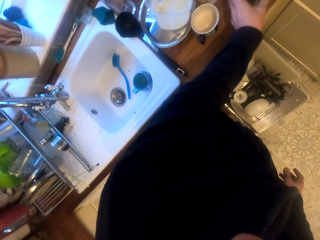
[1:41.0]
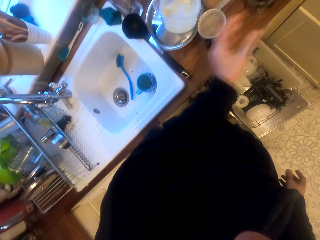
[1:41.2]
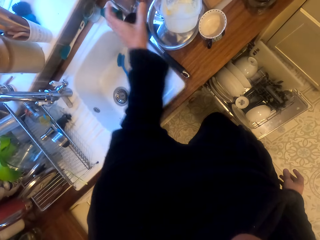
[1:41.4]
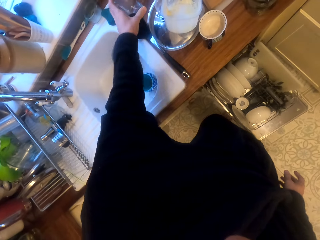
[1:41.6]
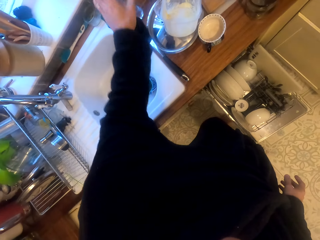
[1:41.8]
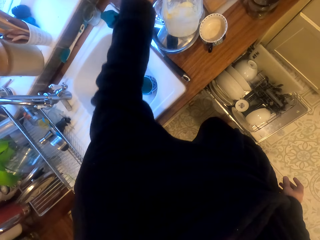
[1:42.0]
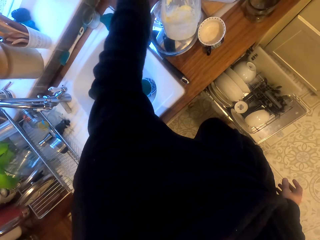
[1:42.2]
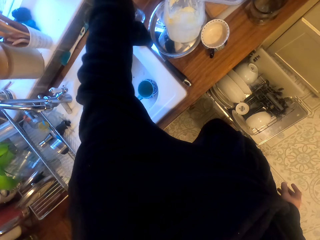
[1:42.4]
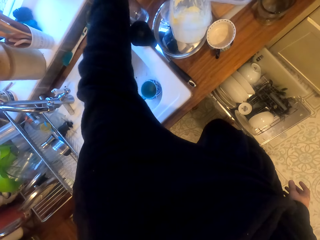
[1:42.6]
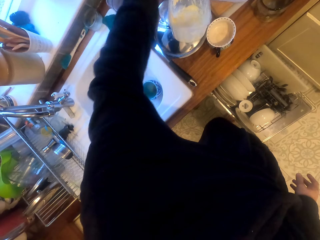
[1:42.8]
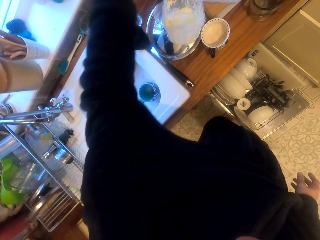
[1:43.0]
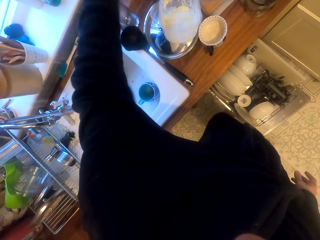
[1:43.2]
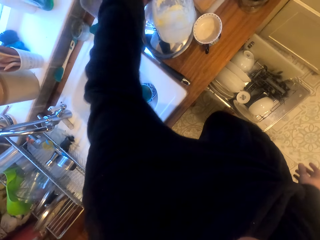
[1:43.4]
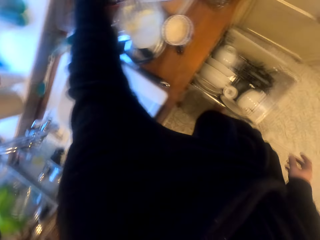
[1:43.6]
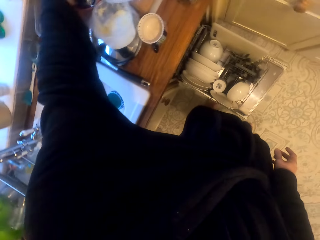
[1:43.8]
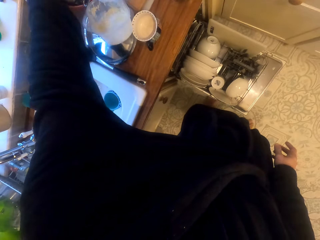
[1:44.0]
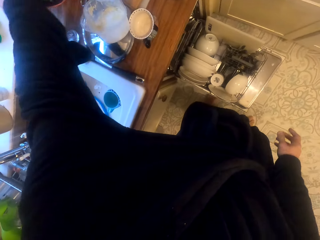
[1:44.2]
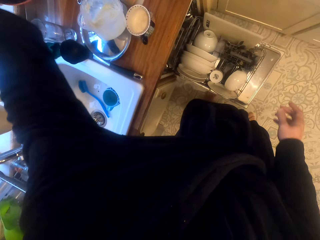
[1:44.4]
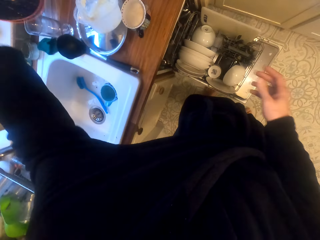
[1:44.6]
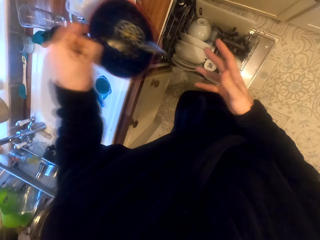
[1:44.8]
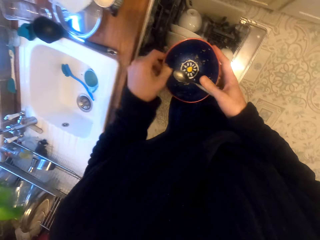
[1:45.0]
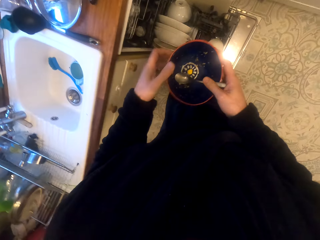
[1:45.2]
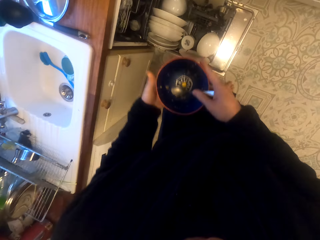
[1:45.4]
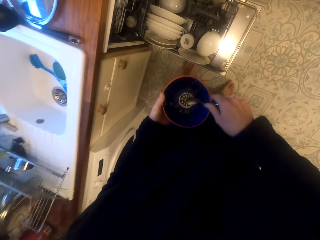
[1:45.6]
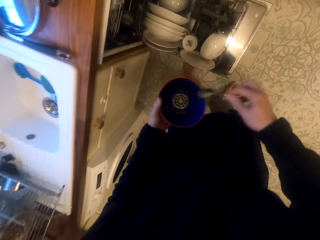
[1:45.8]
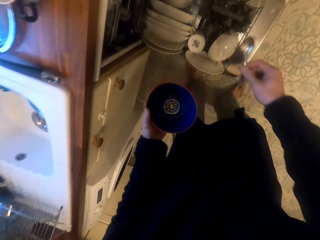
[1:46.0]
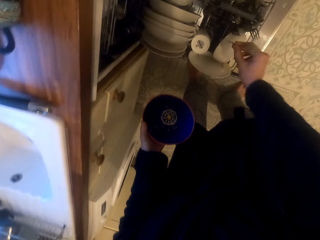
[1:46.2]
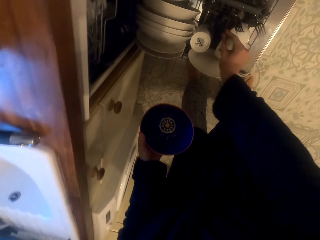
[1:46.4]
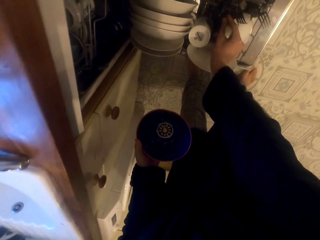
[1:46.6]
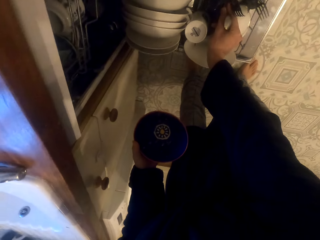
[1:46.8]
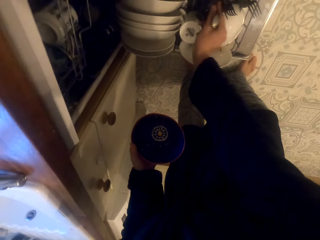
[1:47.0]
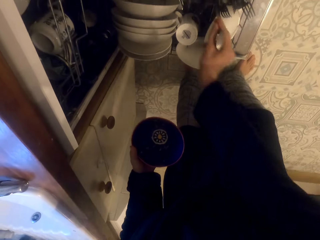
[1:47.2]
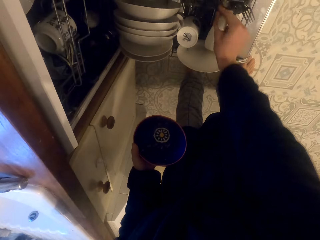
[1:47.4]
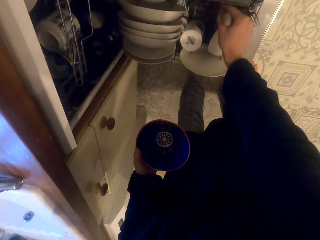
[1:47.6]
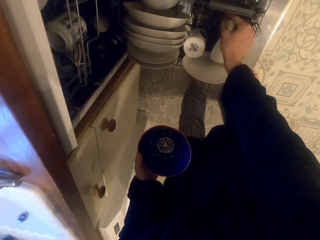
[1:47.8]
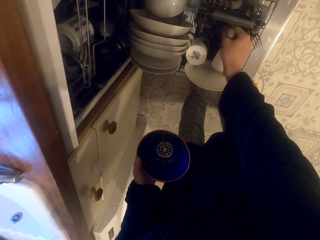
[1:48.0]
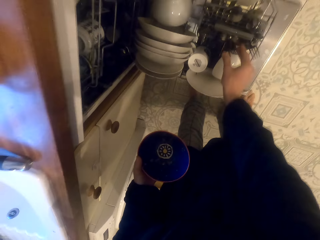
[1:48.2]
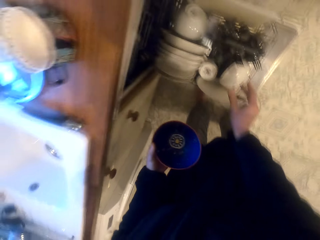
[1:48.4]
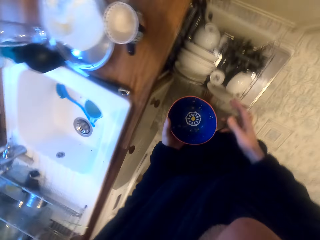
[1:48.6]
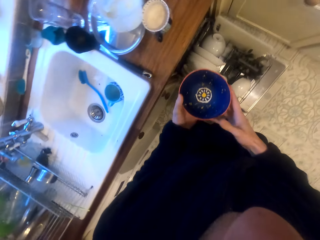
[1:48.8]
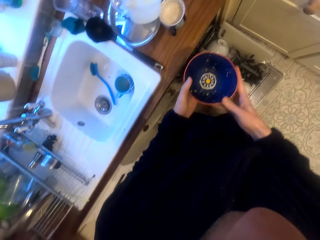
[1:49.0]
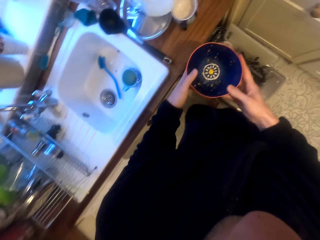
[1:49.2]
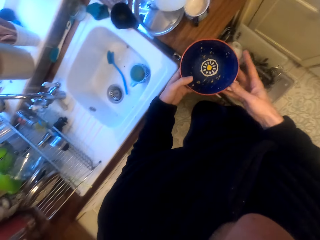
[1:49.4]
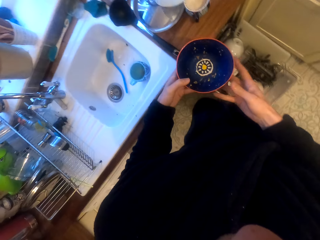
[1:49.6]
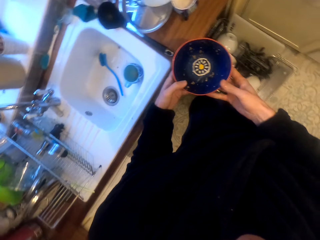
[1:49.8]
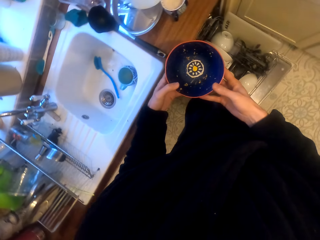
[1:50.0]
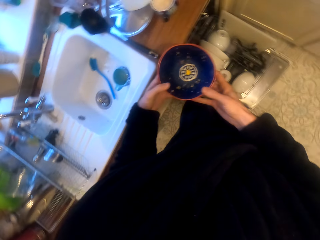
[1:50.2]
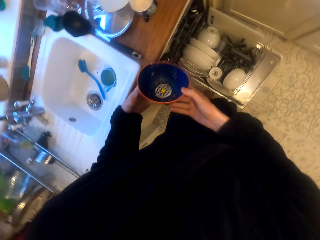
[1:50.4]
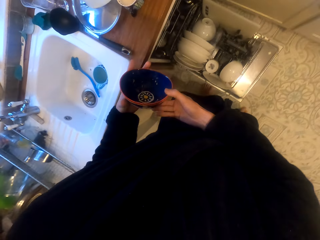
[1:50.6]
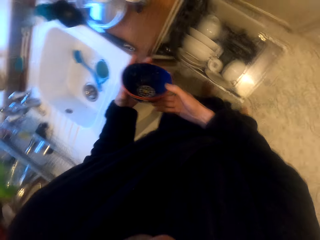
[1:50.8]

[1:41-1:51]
The camera wearer picks up a bowl with a spoon in it. They hold the spoon and hold the bowl. They put the spoon on a utensils rack in the utensils cleaning machine.

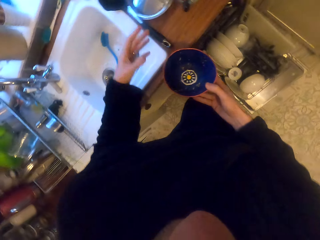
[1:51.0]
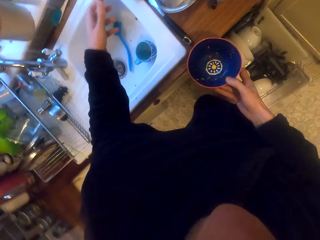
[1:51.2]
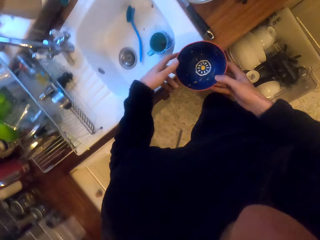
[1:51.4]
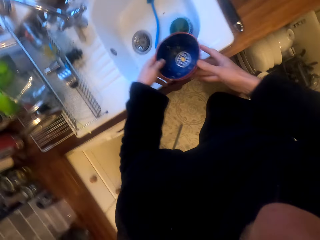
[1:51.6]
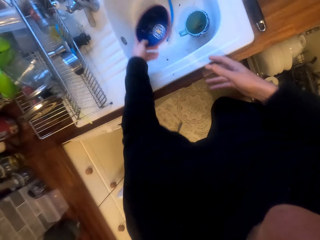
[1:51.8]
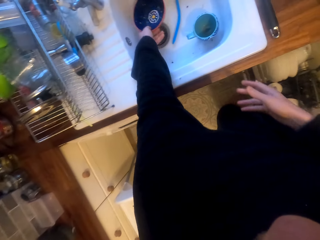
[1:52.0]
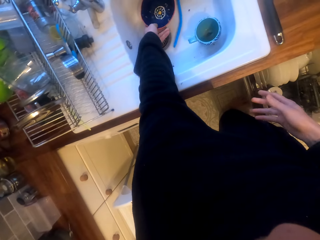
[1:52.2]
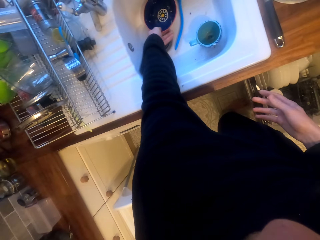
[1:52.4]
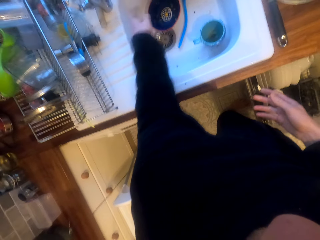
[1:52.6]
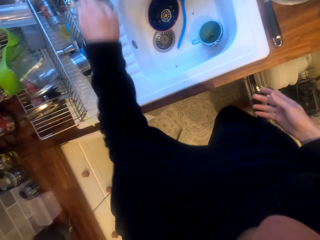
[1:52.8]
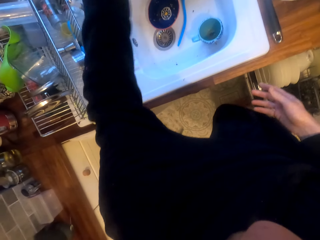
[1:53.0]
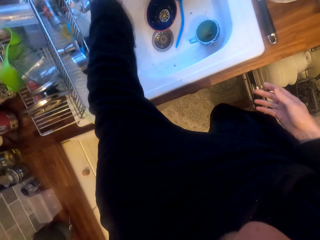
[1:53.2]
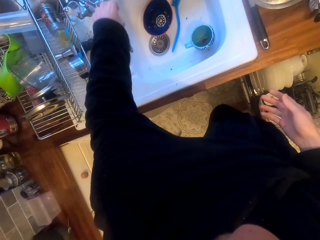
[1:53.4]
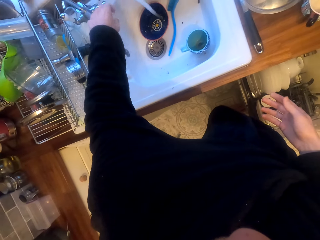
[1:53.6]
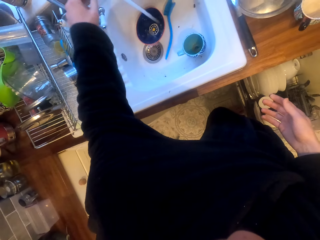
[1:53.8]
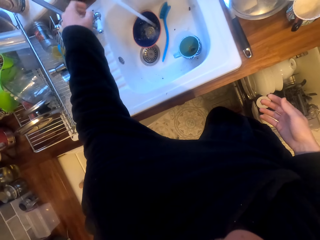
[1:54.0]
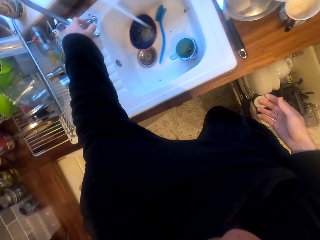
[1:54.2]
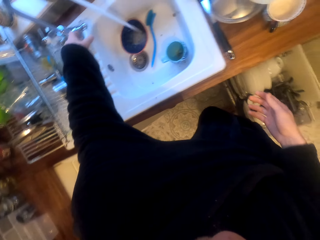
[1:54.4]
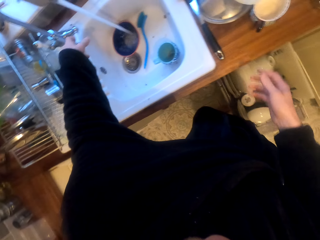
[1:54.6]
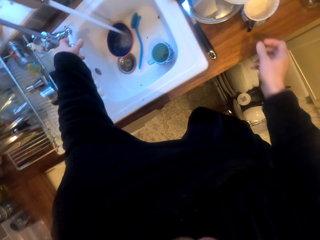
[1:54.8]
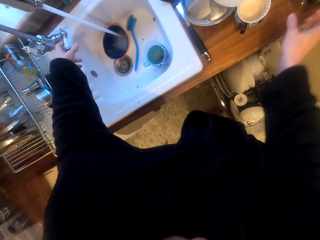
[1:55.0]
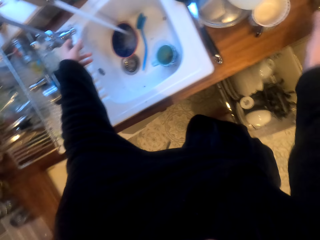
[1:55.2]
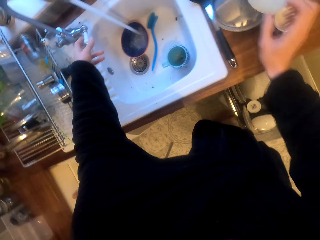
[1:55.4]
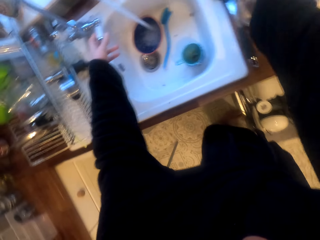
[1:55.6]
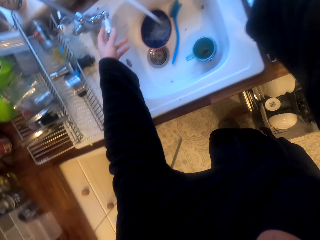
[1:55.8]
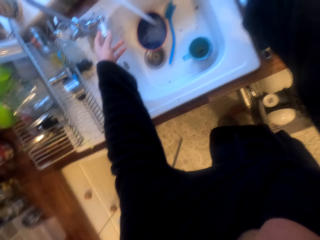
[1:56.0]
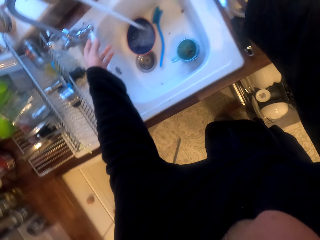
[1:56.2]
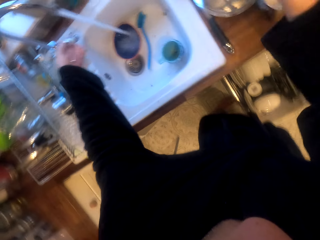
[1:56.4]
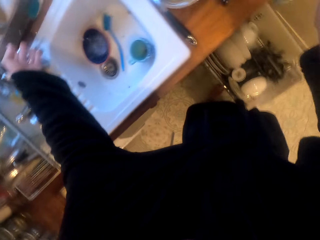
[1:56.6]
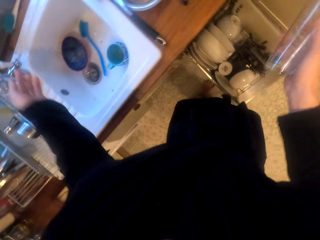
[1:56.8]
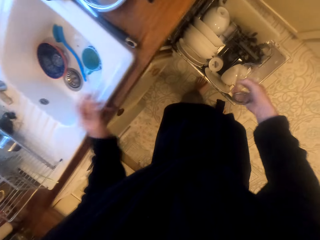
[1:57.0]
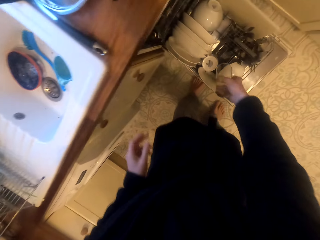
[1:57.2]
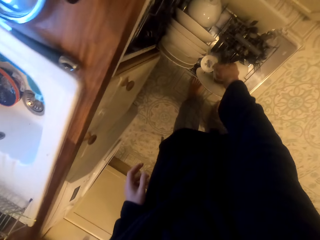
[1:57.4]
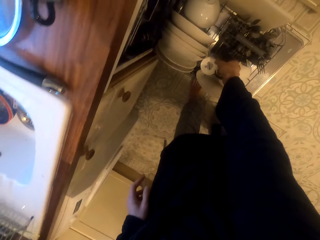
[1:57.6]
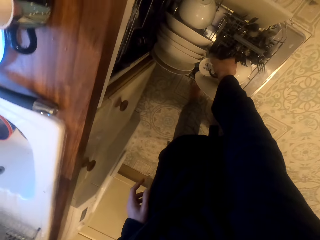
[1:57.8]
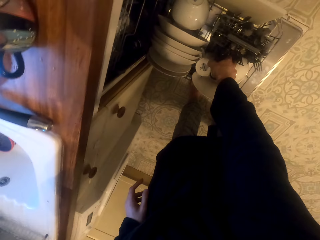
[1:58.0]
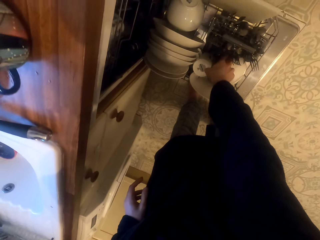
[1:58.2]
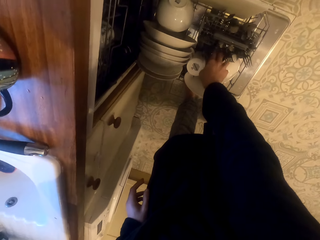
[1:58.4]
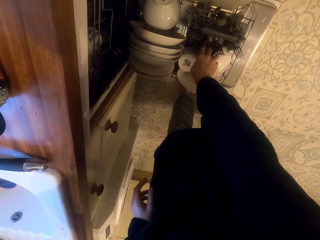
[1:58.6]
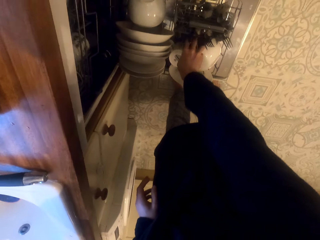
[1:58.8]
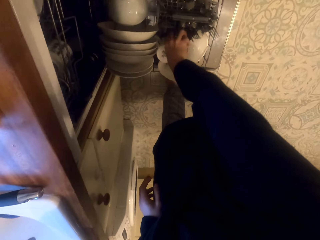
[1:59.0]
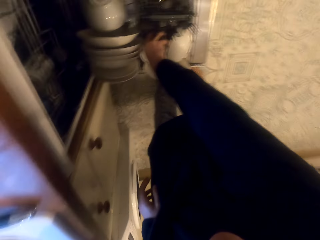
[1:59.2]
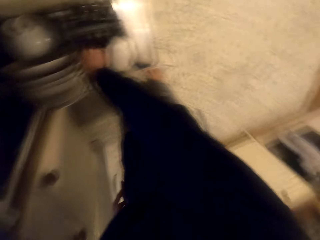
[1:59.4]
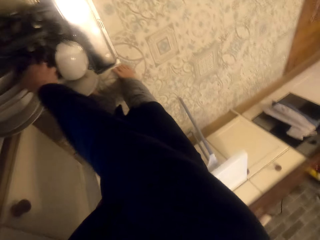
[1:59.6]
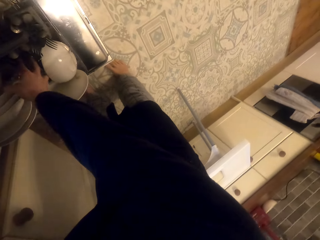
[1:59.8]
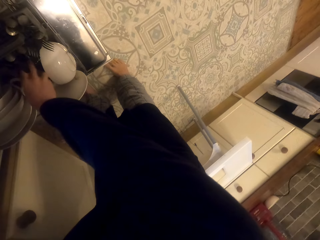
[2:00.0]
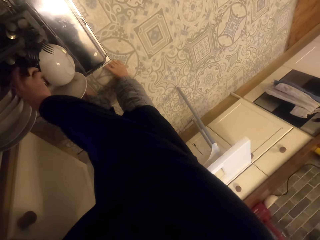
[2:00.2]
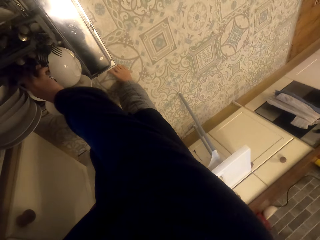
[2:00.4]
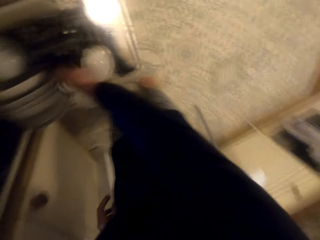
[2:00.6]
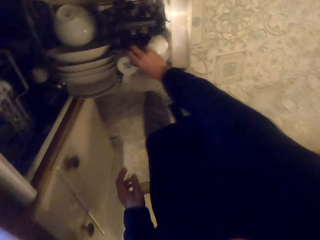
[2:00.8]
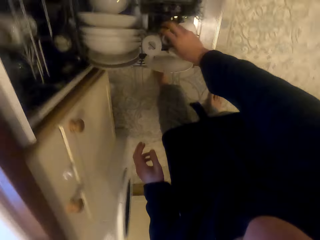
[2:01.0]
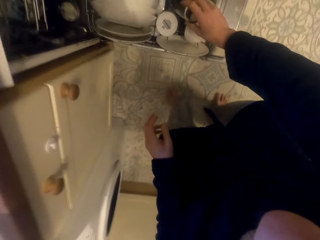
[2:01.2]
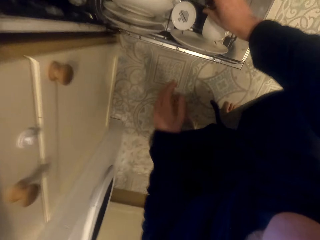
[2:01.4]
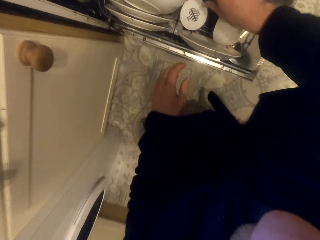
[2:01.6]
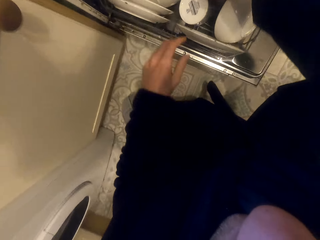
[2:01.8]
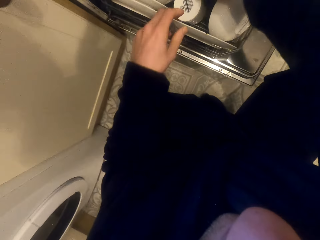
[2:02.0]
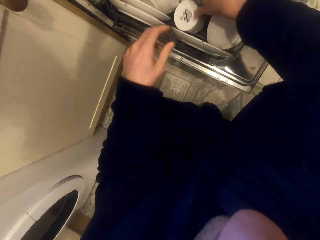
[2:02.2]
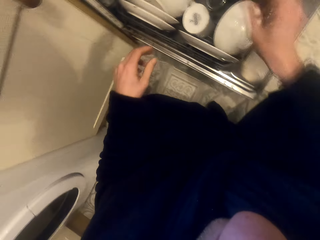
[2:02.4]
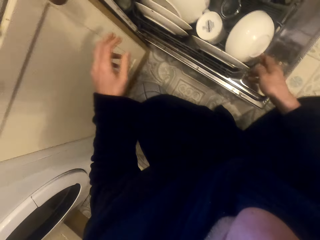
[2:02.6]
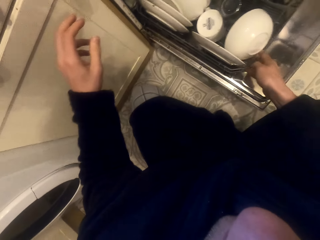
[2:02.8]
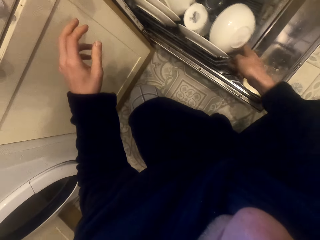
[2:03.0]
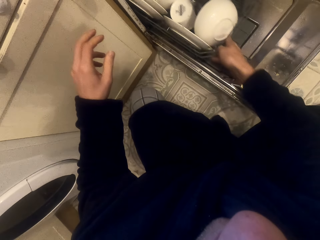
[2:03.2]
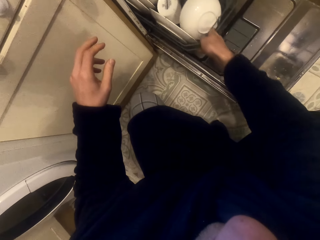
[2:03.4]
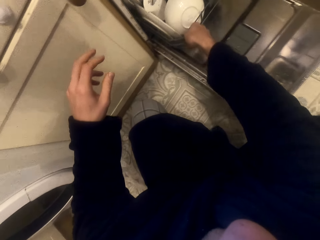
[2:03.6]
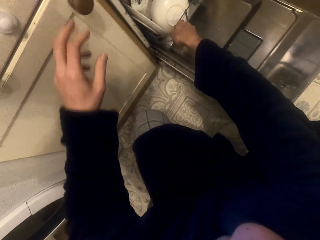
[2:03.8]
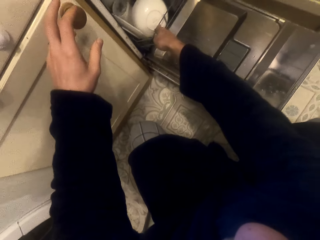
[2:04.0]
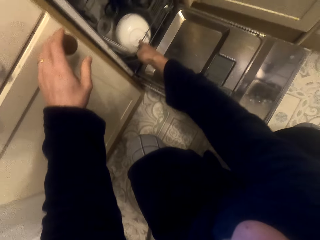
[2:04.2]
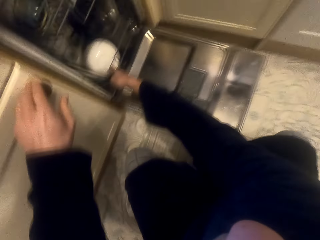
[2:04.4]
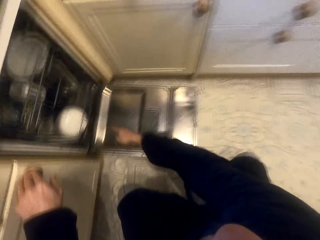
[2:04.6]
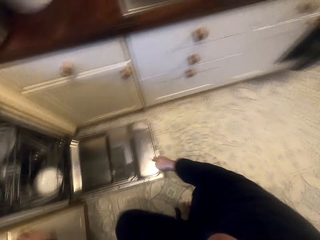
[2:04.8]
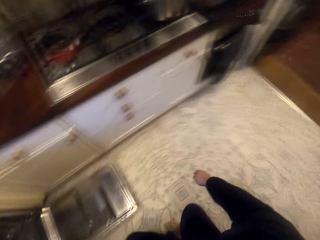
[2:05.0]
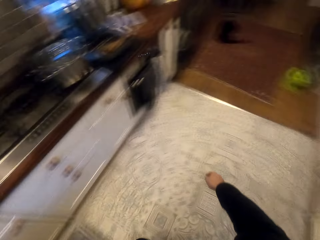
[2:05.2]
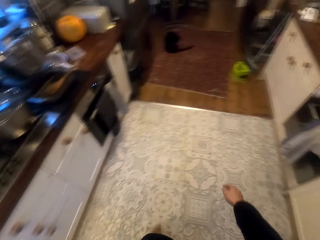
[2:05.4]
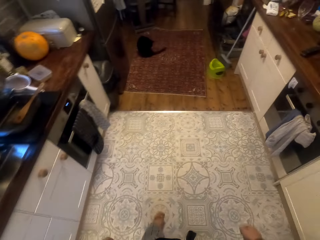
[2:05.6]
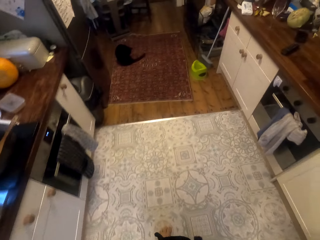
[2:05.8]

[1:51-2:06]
The camera wearer puts the bowl in the sink. They add tap water to the bowl. They open the tap. They pick up a glass. They put the glass in the rack. They slide back the rack. They walk.
